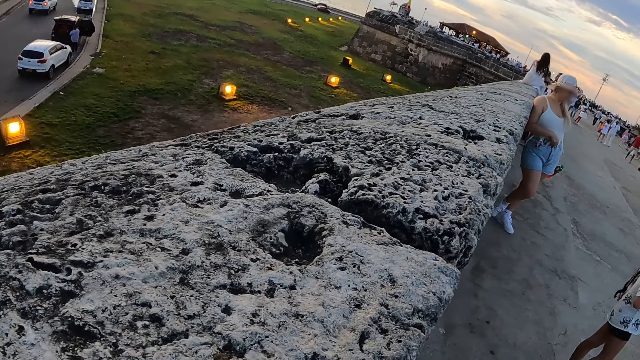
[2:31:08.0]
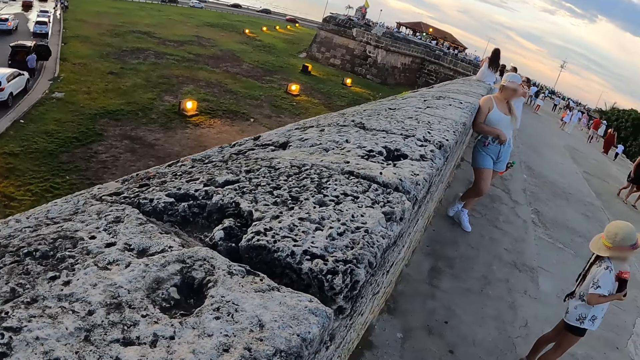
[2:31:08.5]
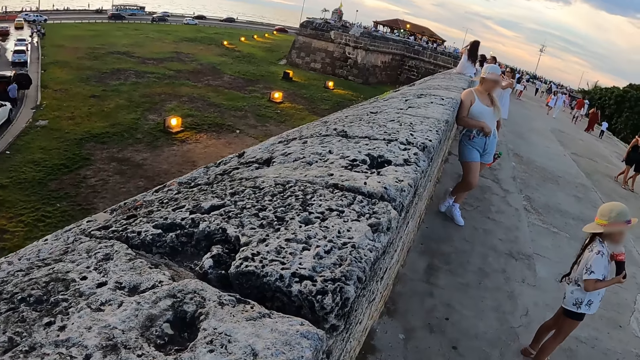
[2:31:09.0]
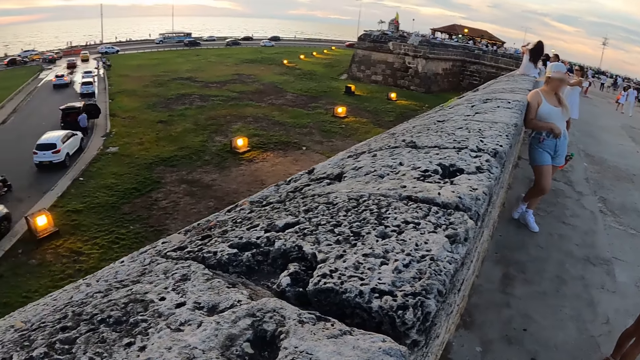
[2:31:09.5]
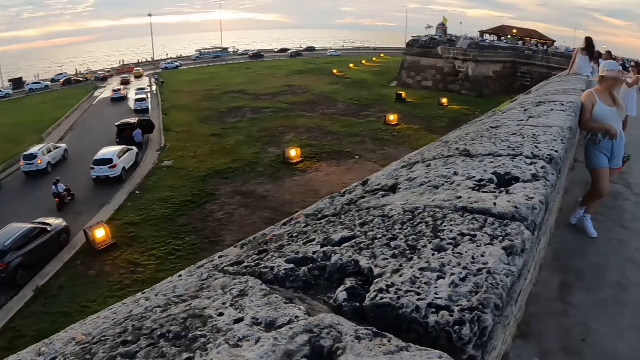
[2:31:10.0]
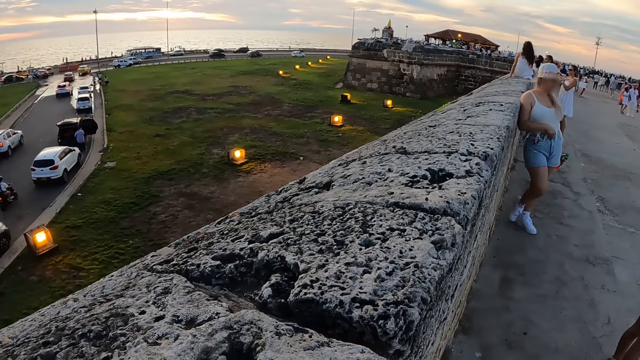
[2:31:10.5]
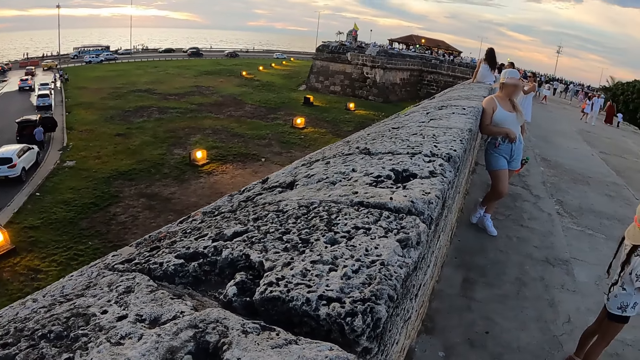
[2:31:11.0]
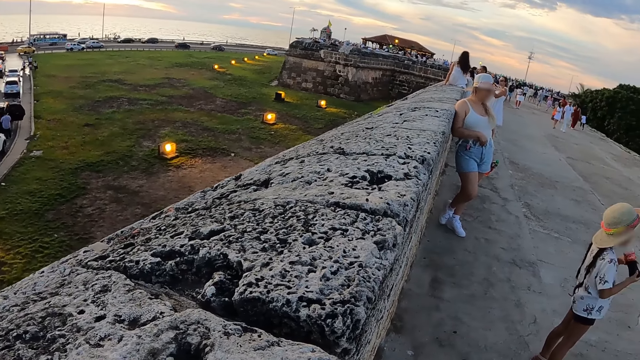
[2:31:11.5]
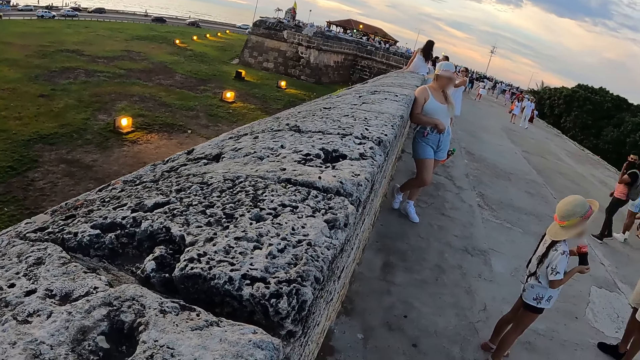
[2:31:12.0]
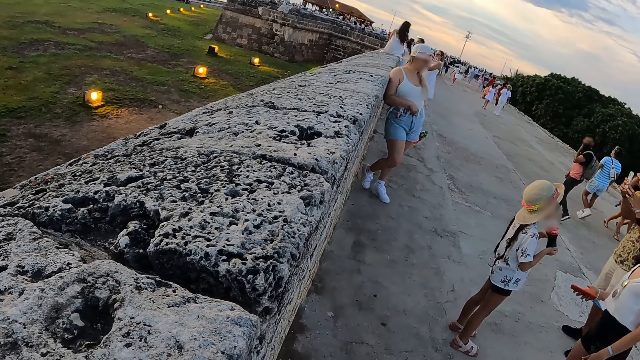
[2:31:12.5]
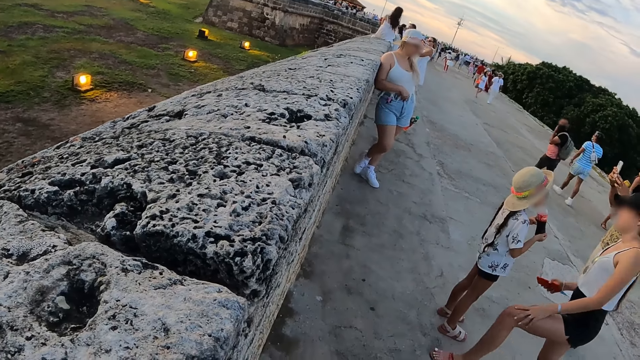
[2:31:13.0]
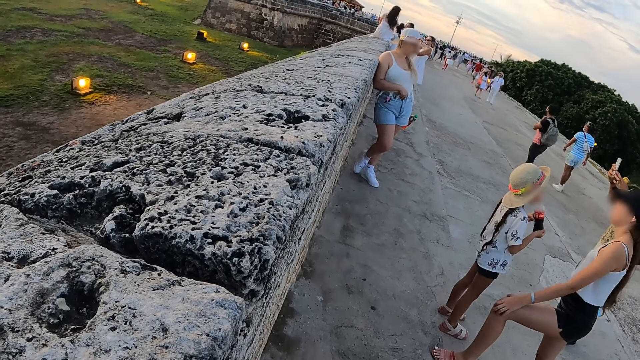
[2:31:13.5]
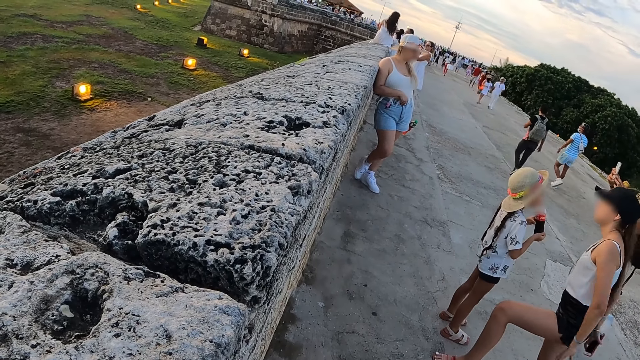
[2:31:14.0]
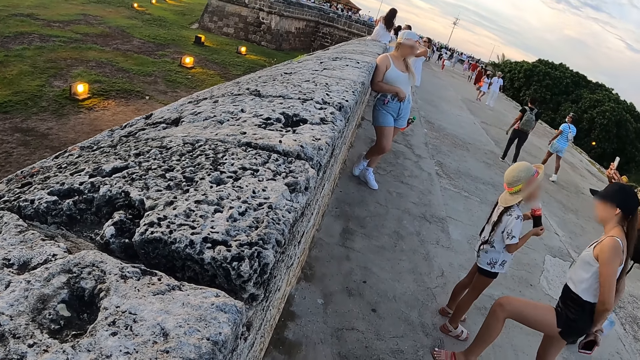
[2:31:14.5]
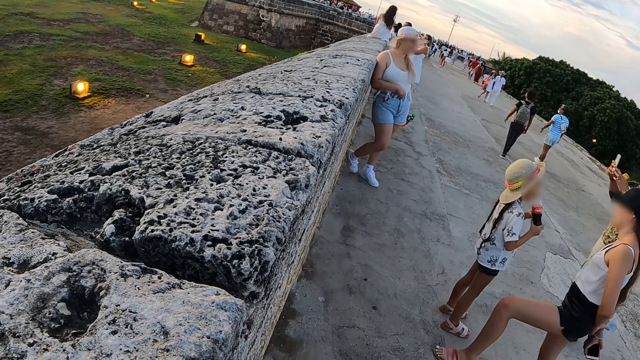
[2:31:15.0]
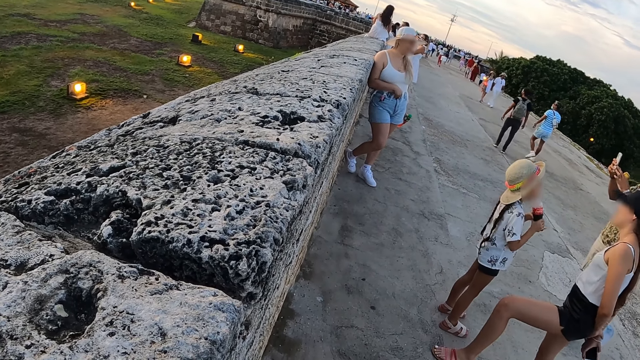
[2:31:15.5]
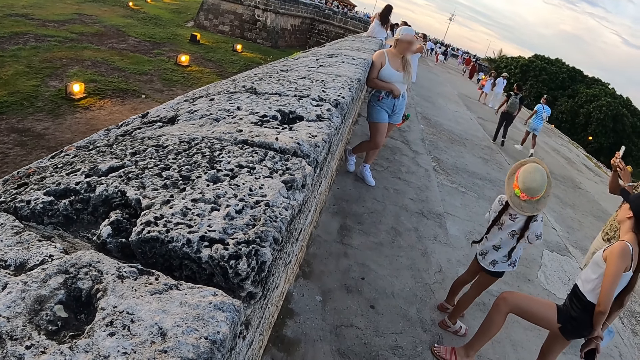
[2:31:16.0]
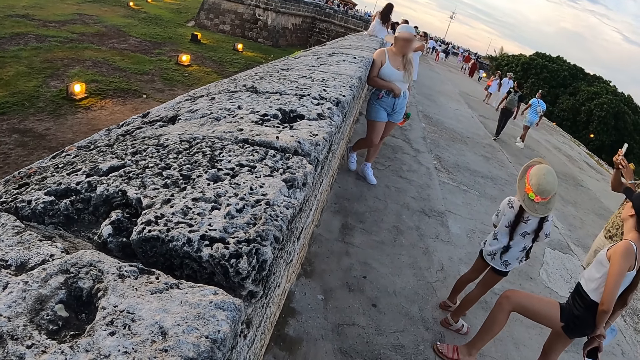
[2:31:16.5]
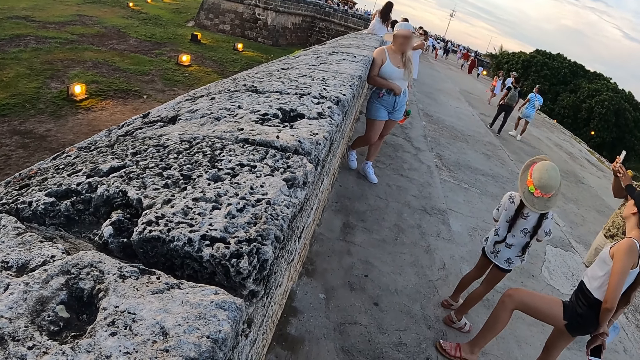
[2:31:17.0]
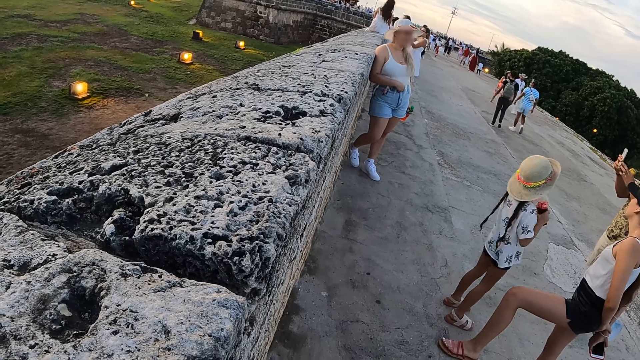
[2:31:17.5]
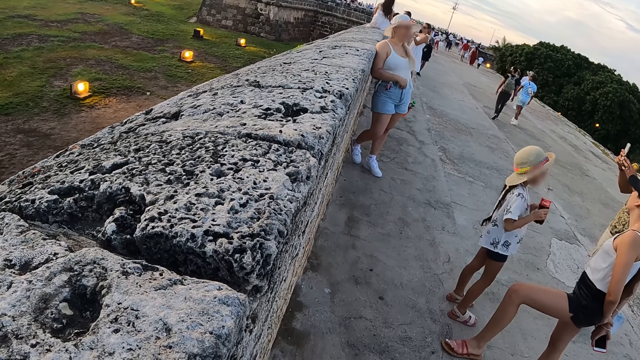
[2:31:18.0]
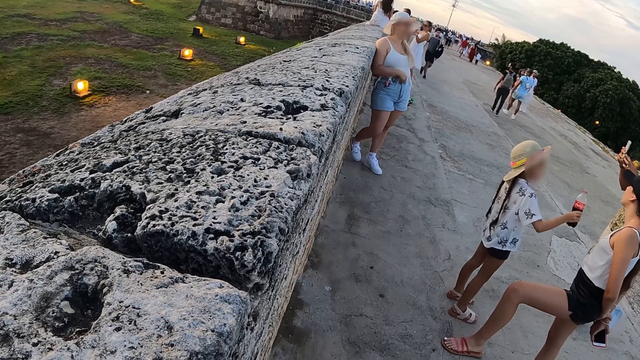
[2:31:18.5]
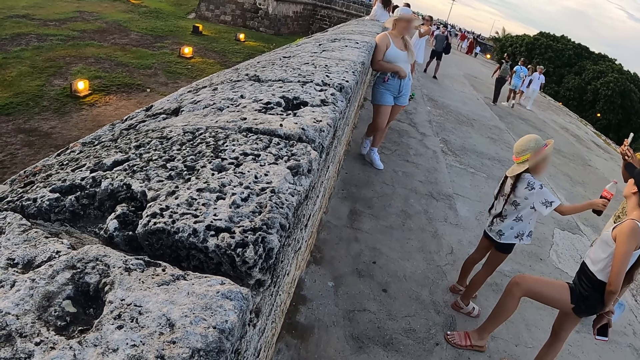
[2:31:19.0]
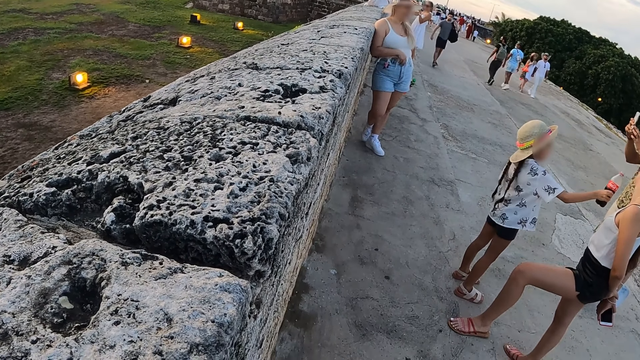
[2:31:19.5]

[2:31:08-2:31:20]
The camera wearer looks around the area.

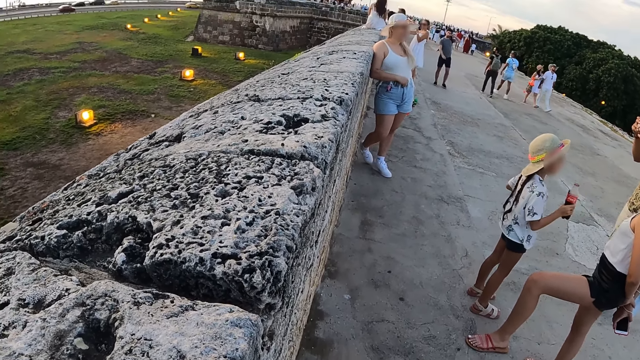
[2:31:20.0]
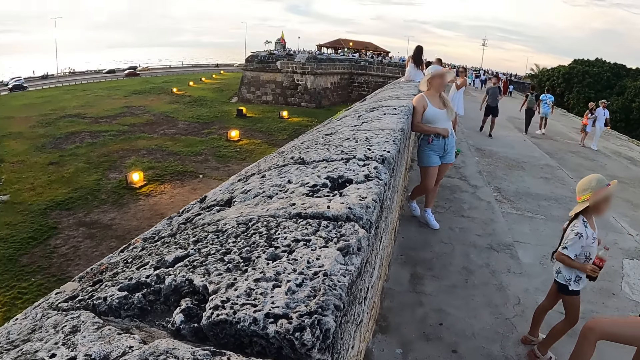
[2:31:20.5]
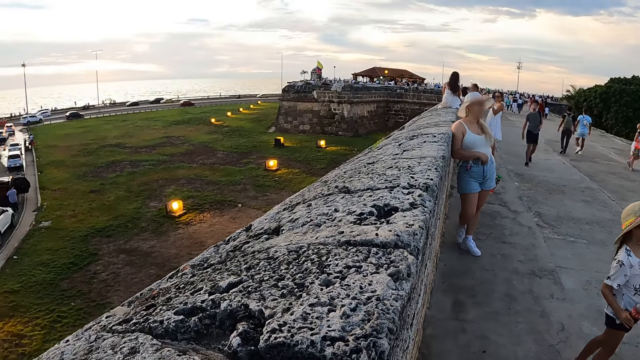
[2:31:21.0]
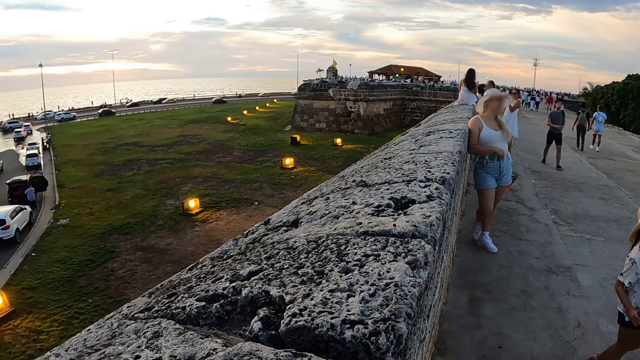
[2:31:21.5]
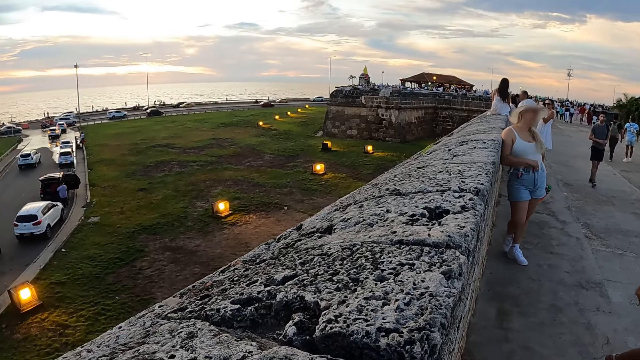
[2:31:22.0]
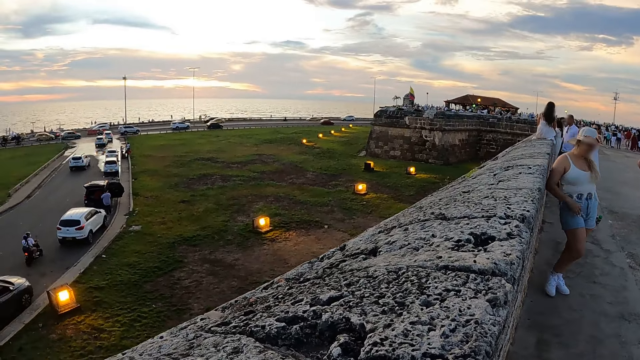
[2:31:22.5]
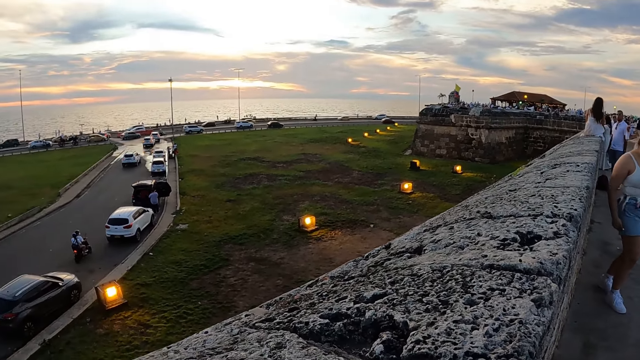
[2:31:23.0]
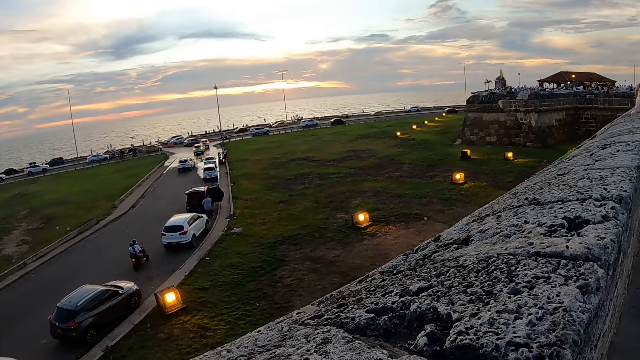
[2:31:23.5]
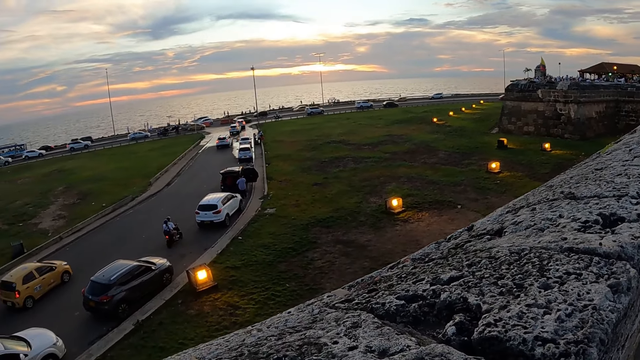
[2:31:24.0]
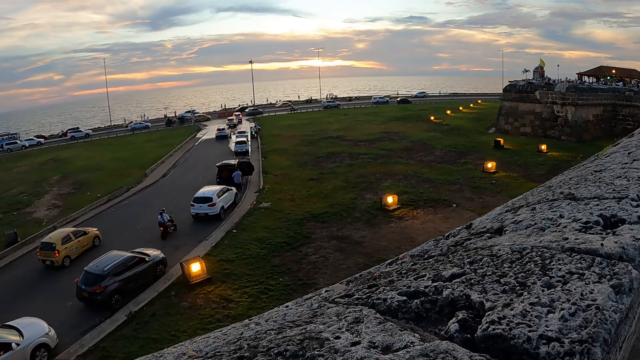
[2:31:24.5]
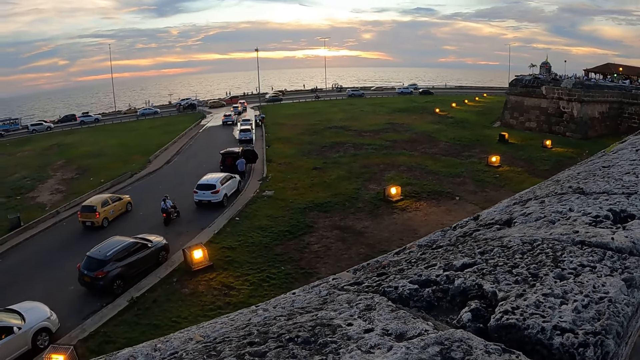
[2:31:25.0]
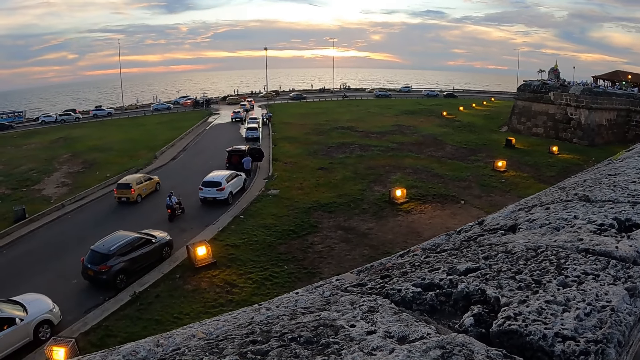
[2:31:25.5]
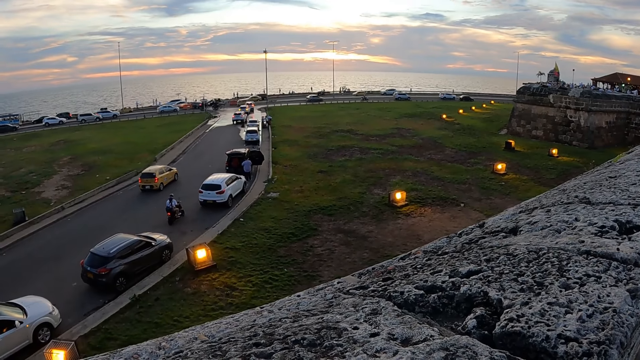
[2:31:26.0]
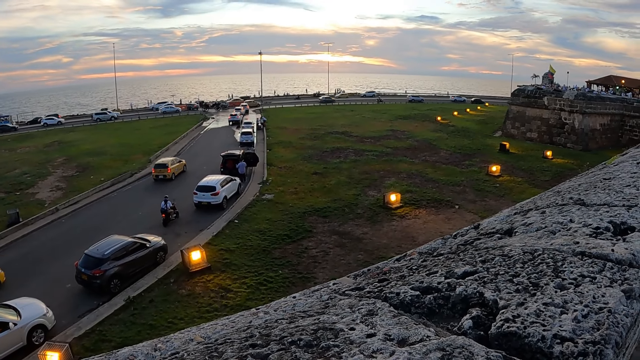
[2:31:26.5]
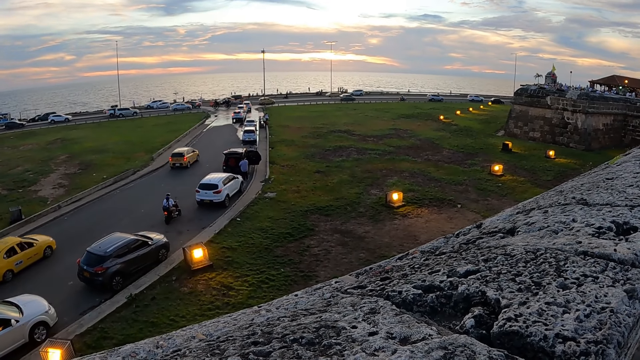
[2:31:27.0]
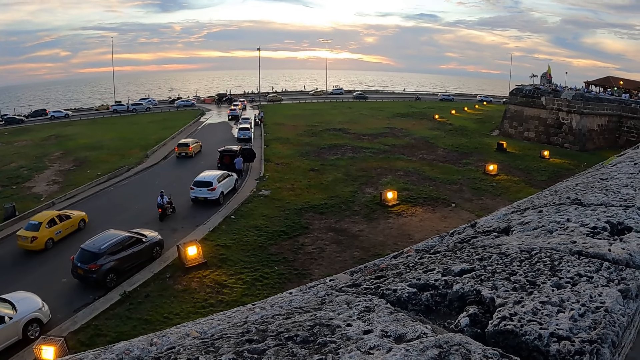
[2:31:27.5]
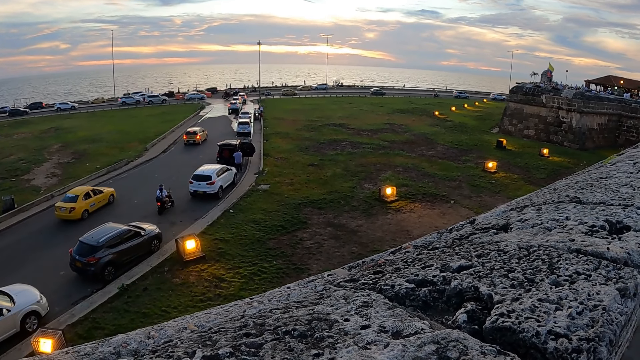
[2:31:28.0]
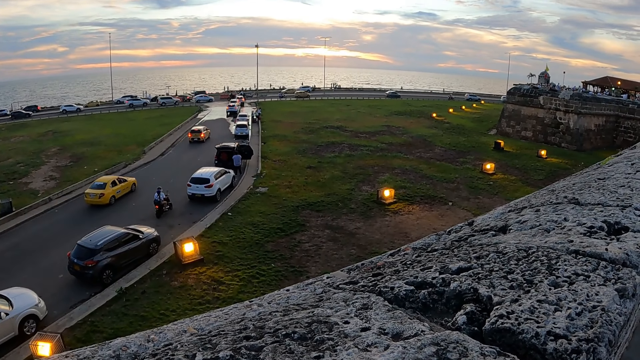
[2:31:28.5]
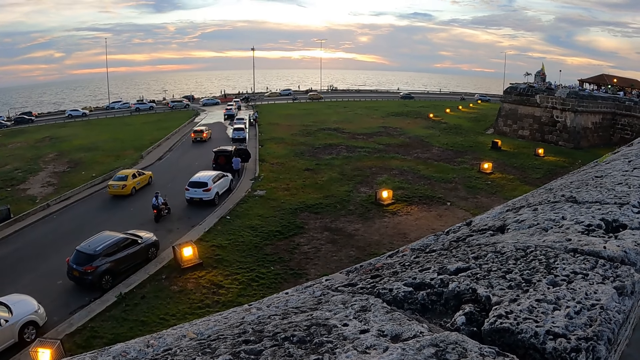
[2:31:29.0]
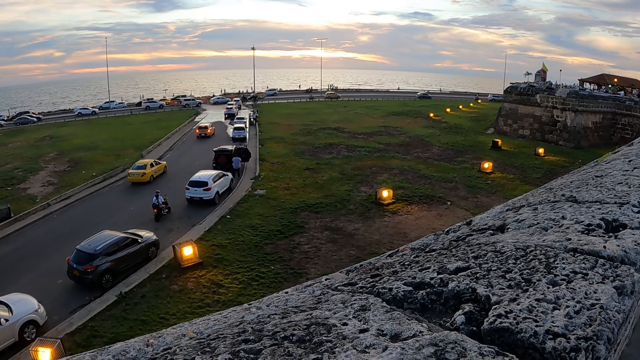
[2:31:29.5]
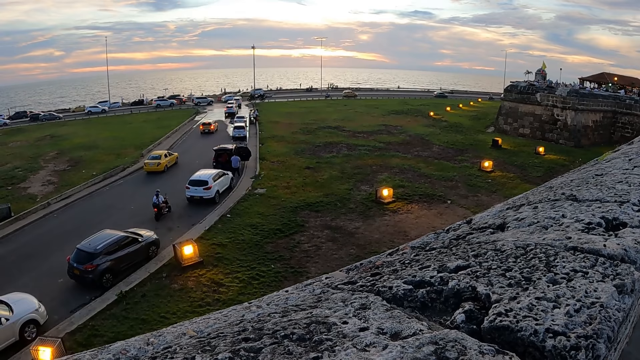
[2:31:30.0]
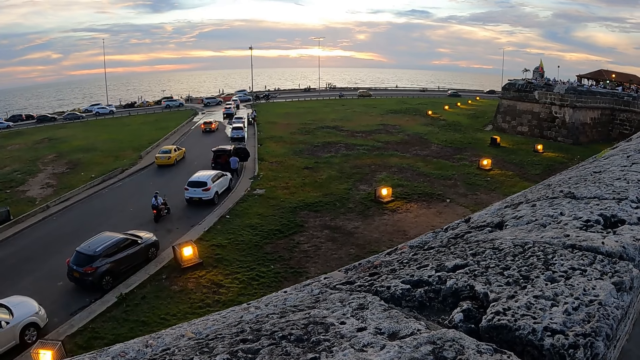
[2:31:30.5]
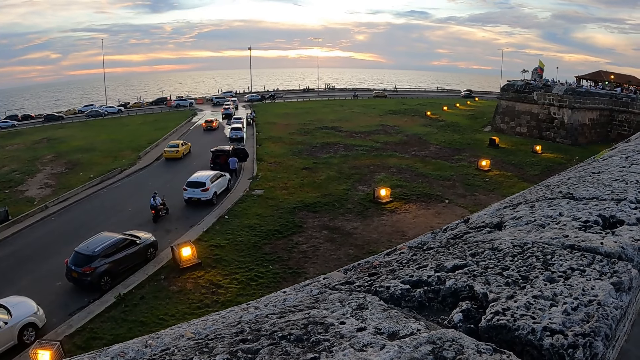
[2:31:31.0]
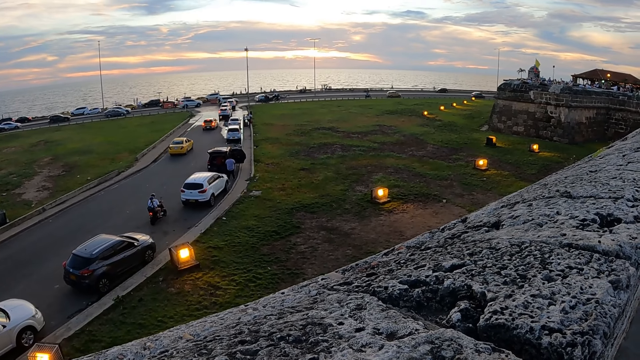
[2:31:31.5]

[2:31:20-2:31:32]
The camera wearer turns around. They look at the cars on the road.
